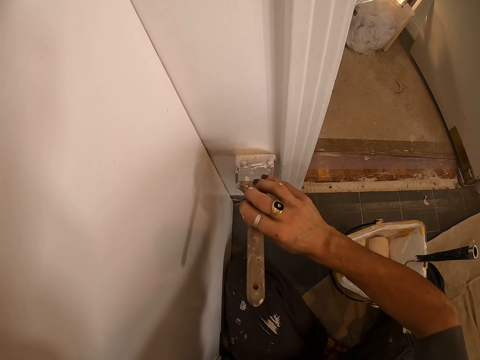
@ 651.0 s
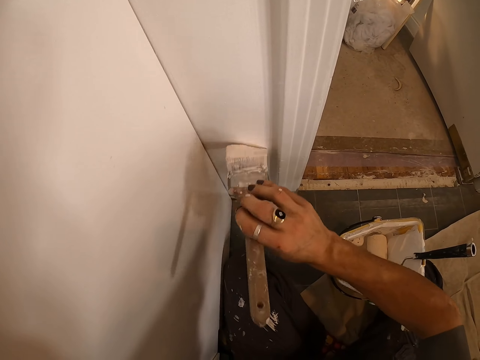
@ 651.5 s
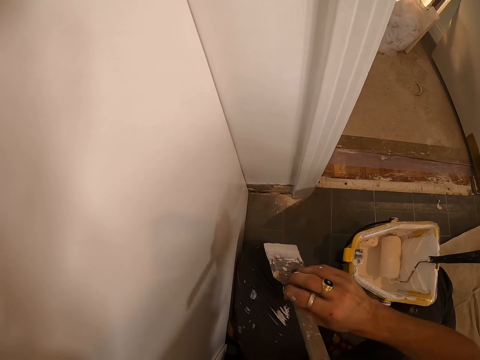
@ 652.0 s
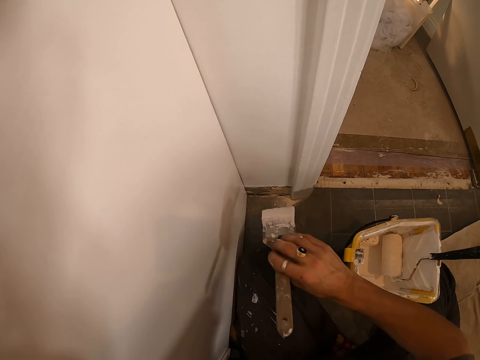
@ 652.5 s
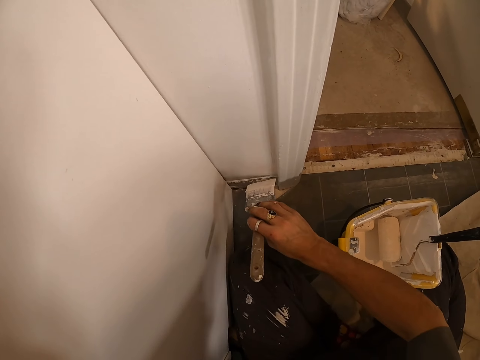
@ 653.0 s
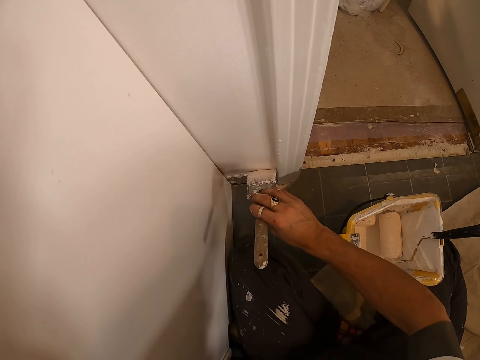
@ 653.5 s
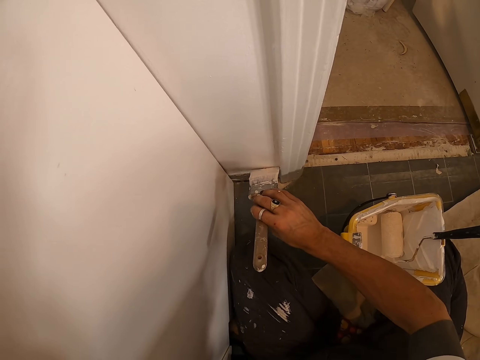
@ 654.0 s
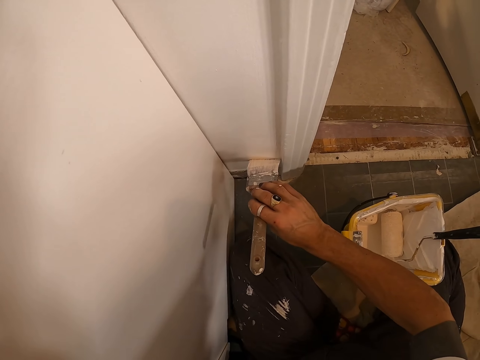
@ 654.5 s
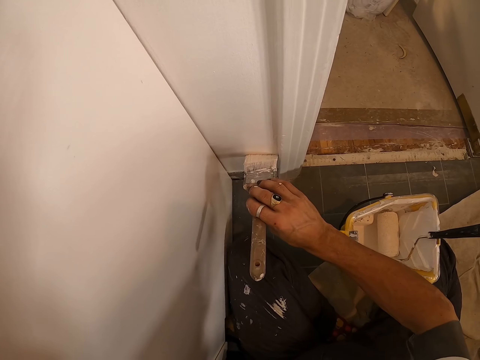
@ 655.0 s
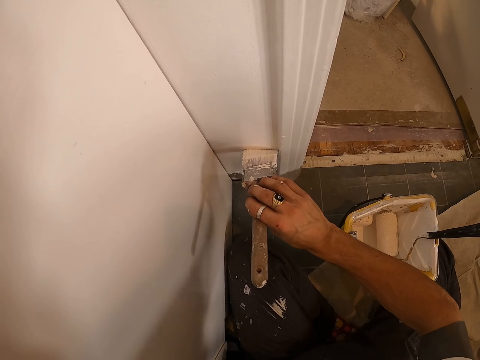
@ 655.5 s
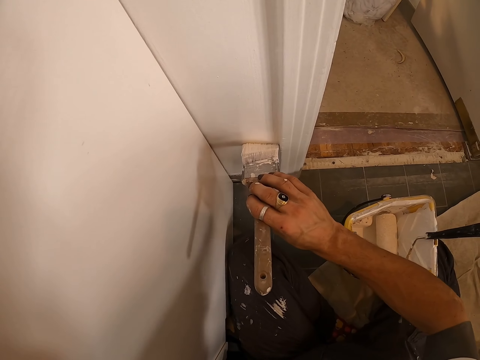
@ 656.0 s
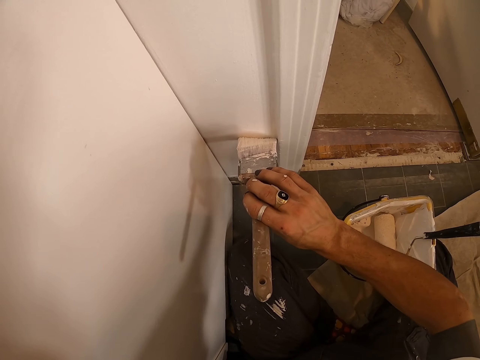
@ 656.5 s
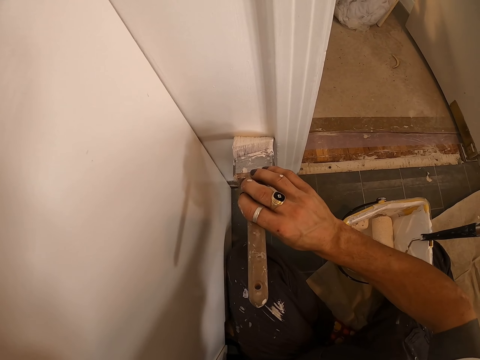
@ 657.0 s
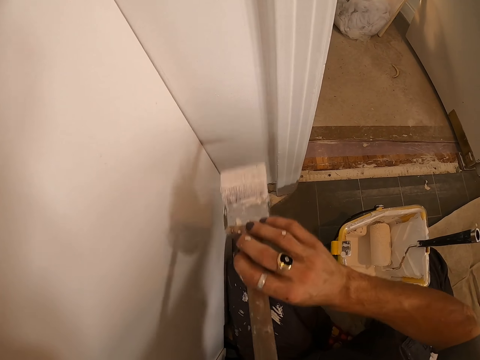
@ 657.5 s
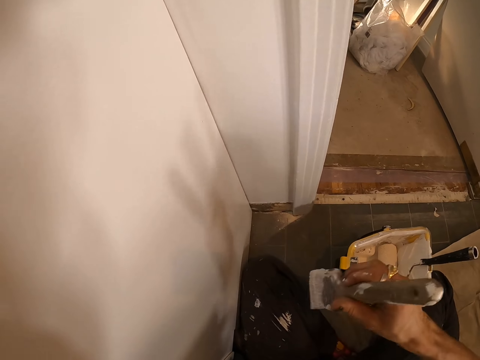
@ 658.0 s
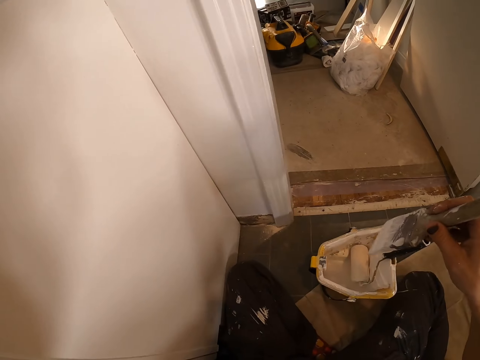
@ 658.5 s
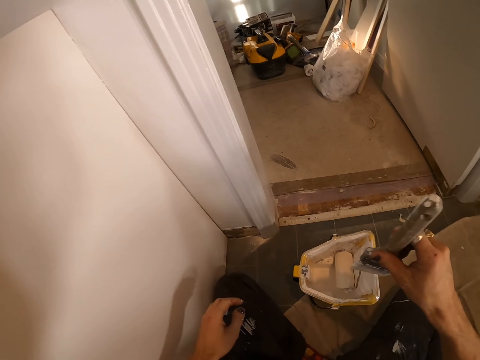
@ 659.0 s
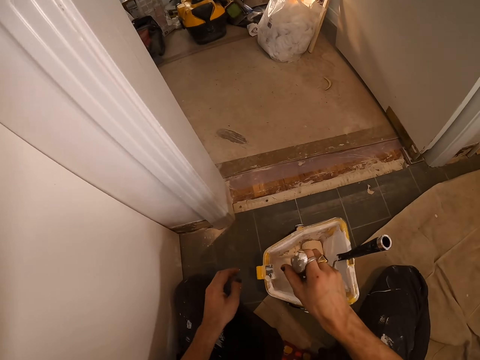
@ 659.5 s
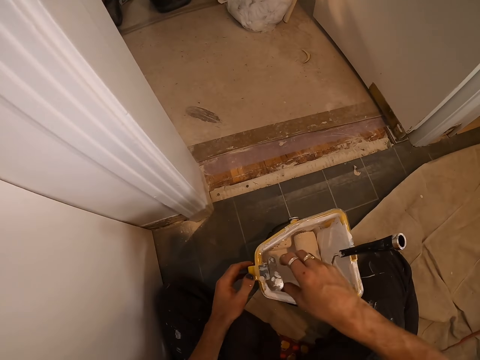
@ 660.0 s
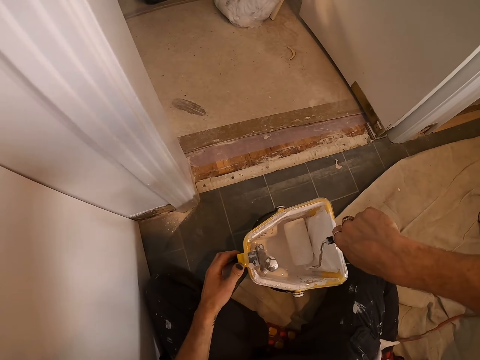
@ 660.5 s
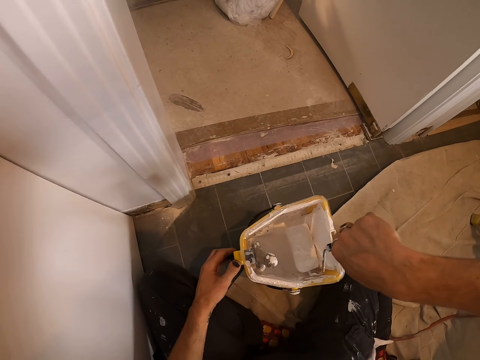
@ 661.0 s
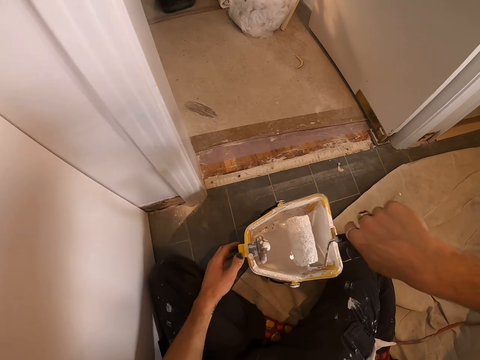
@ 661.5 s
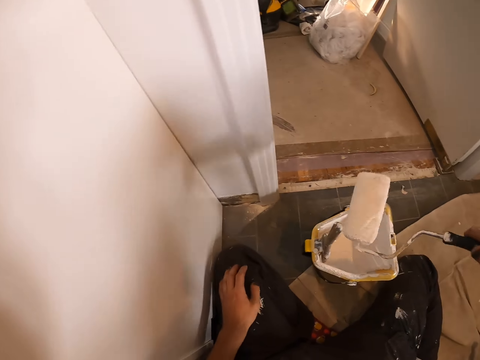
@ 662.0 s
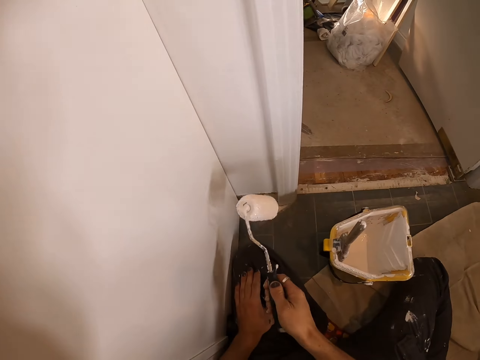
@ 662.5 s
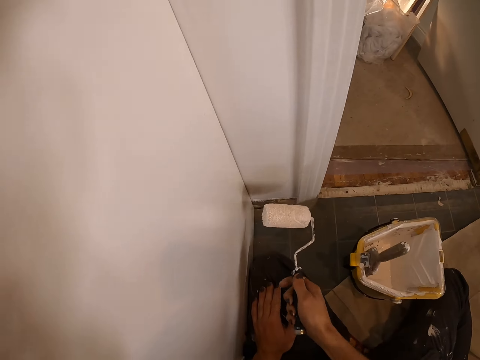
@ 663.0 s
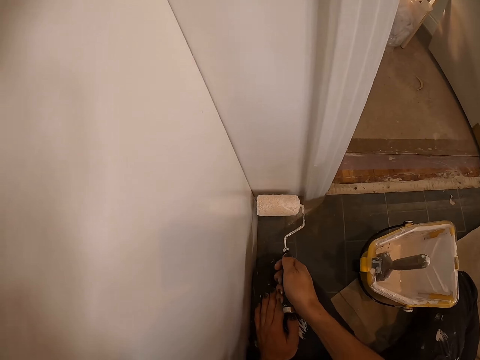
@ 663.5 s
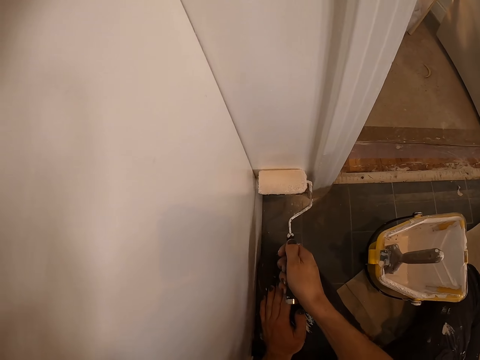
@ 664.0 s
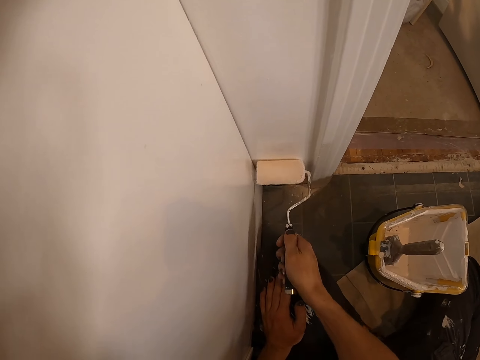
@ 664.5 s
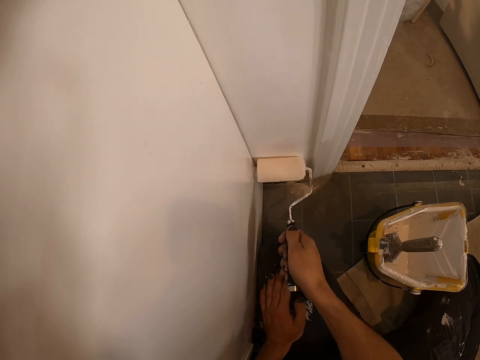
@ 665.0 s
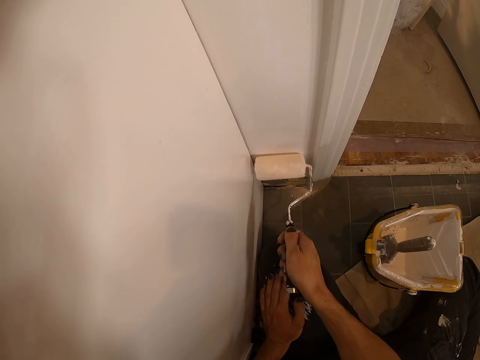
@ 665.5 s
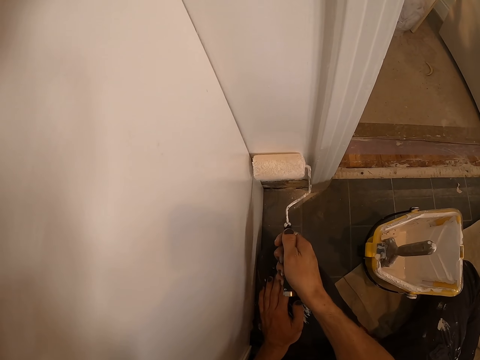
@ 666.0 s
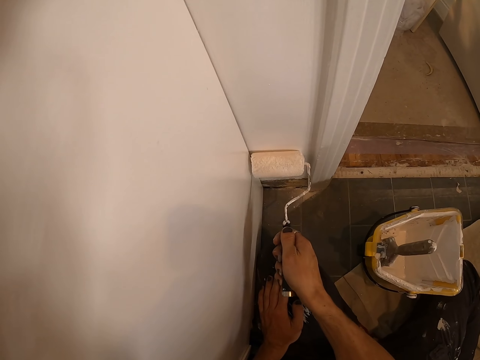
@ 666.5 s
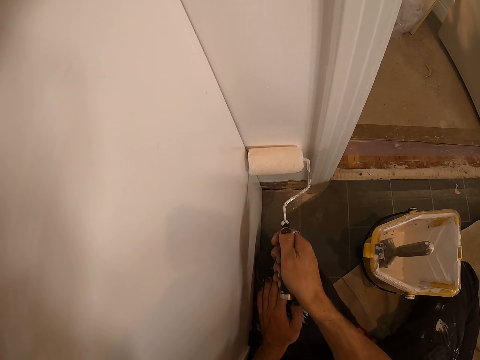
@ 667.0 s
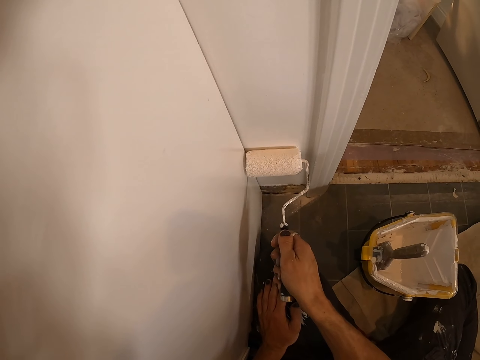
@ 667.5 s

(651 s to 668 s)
The camera wearer dips a paint brush in the tray. They roll a paint roller in the tray. They pick up the paint roller from the paintcan. They paint the wooden wall with the paint roller.

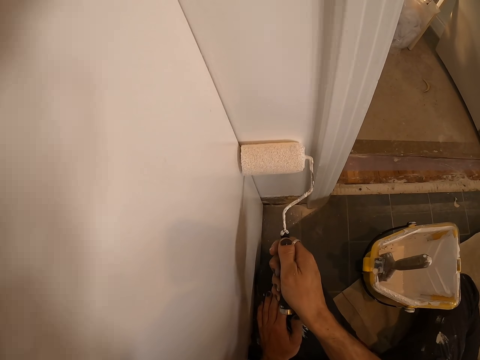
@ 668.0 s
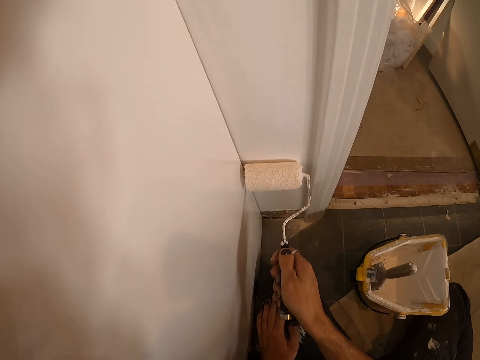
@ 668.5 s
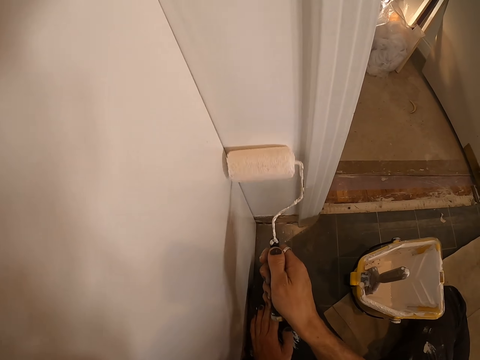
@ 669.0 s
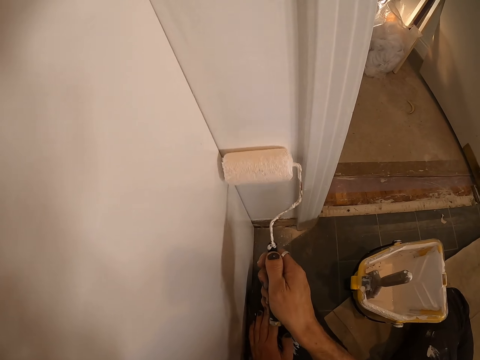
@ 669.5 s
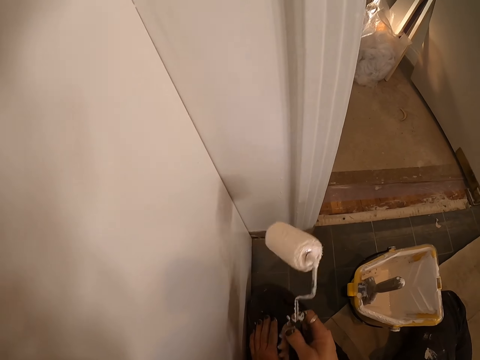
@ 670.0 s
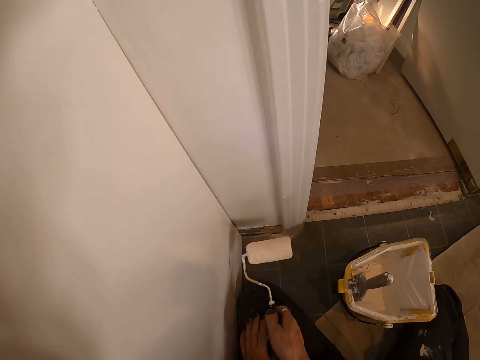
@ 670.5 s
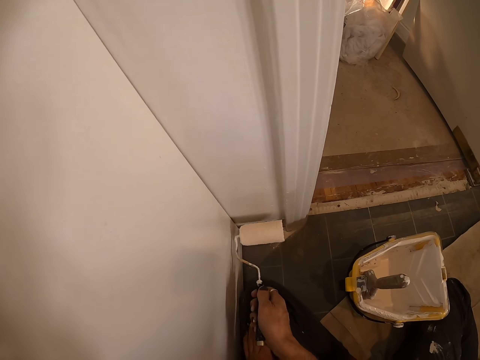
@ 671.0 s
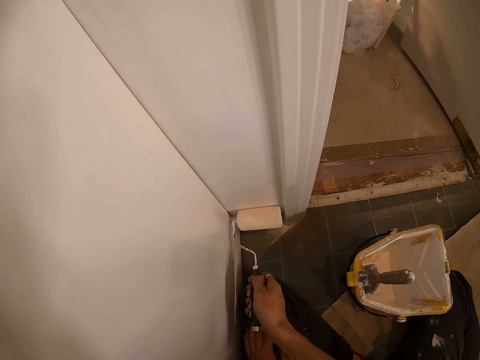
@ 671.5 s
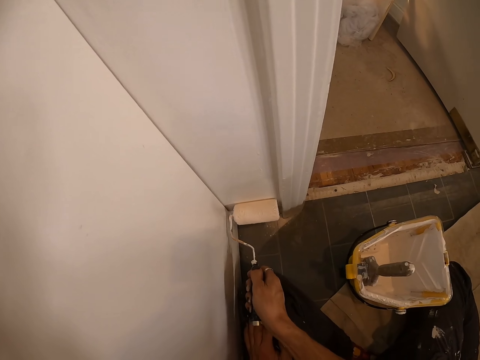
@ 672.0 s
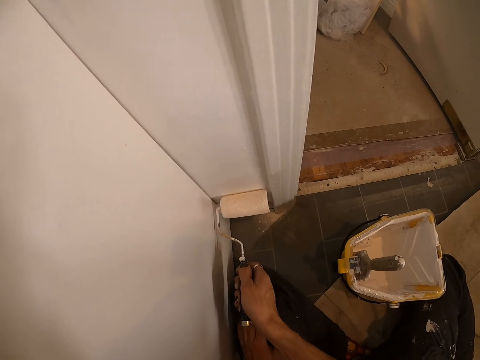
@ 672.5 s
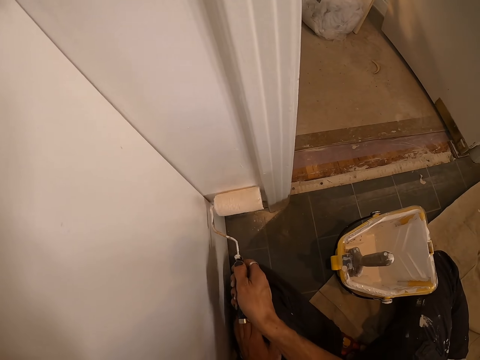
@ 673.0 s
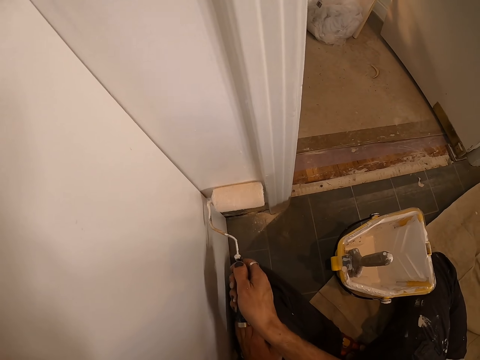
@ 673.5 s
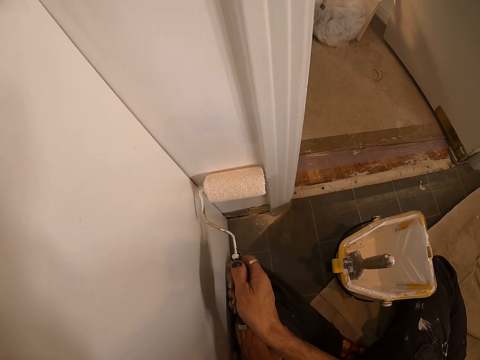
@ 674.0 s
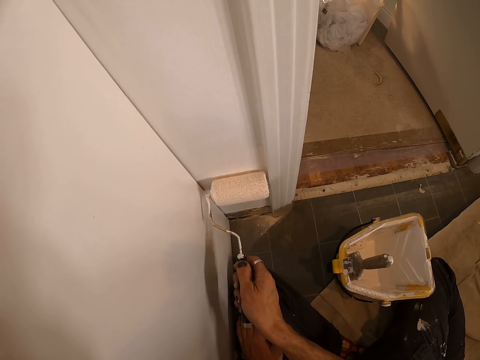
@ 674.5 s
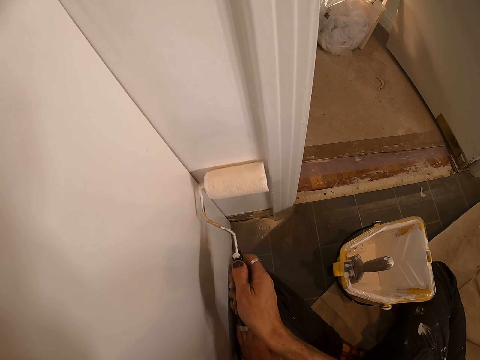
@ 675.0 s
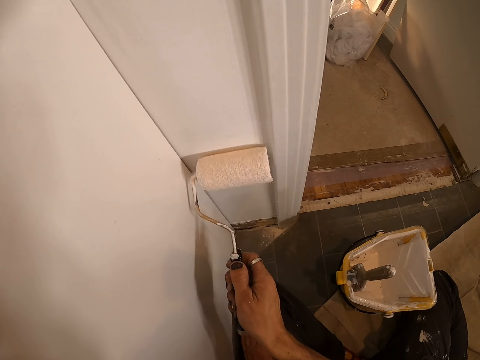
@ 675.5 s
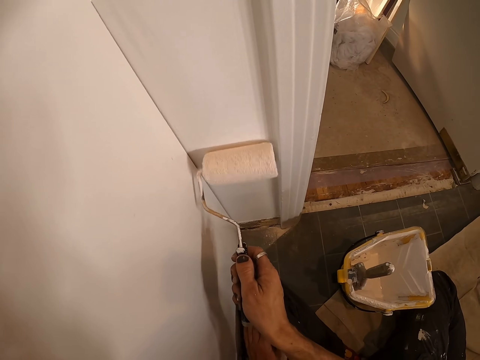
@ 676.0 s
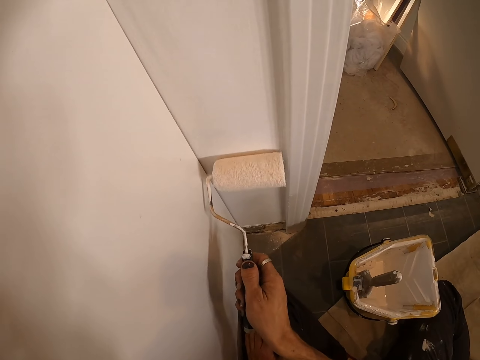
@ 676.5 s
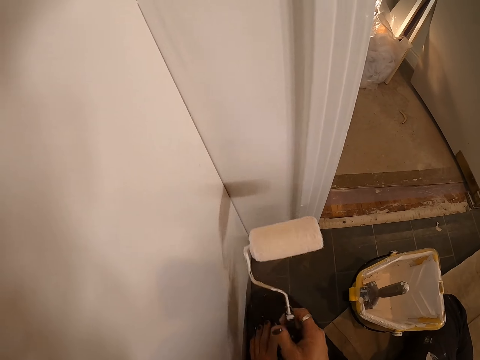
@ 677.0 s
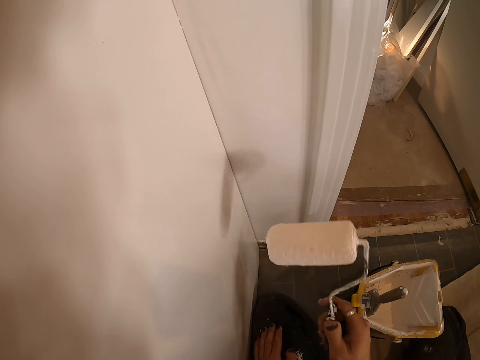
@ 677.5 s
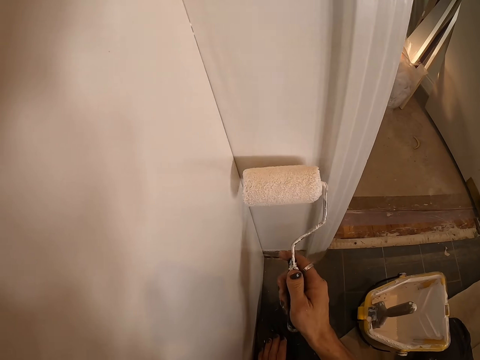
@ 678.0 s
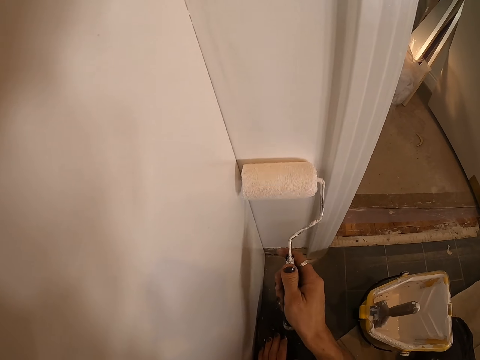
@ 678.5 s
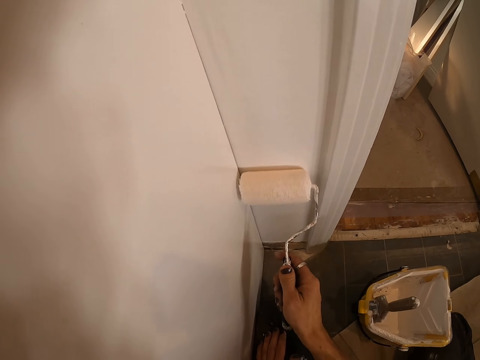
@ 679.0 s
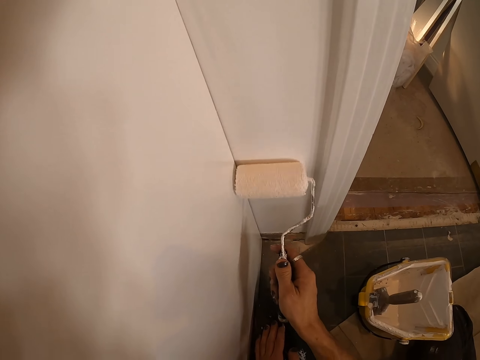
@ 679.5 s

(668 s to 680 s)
The camera wearer twists the paint roller. They paint on the wooden wall.
